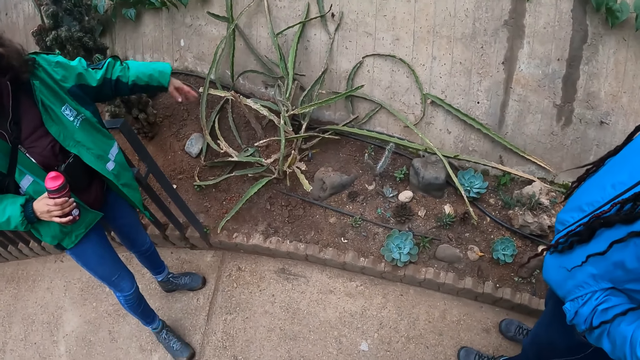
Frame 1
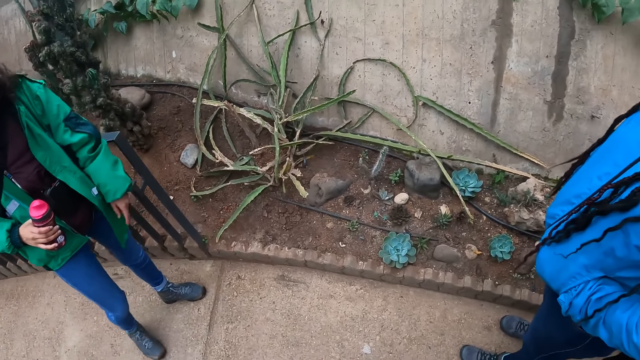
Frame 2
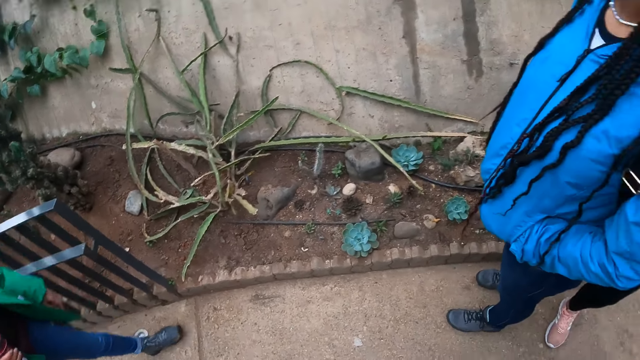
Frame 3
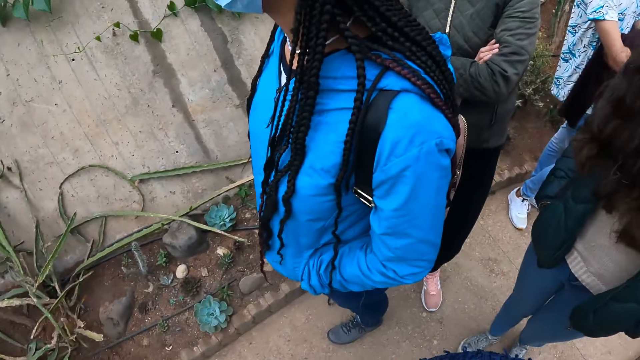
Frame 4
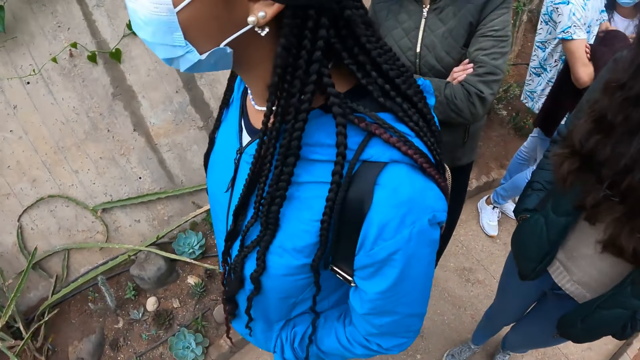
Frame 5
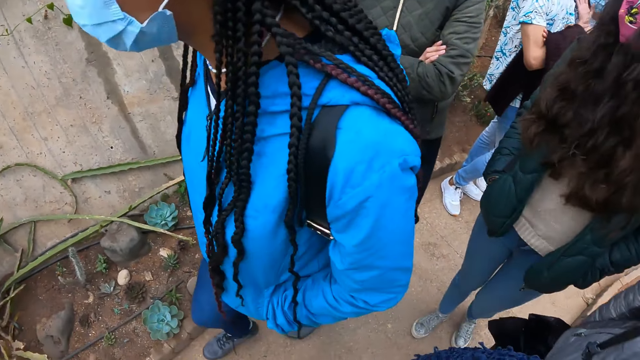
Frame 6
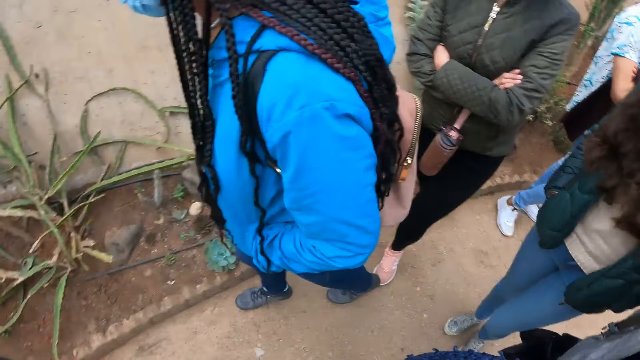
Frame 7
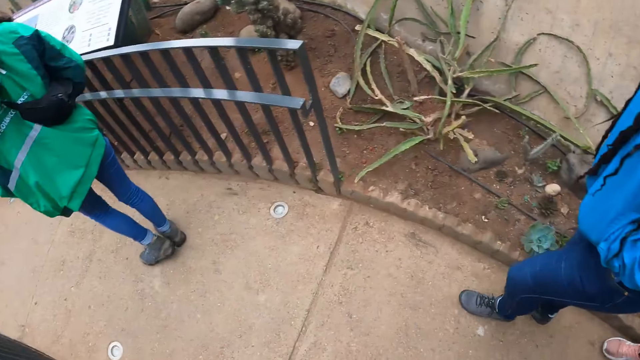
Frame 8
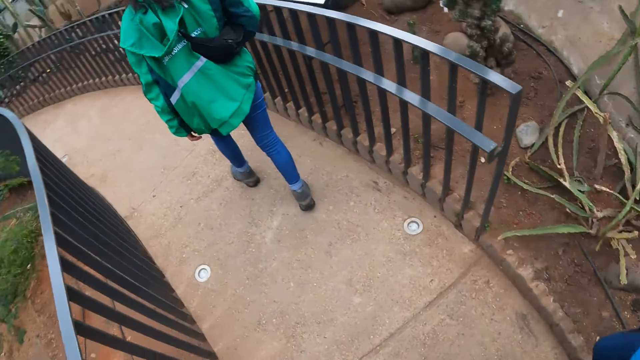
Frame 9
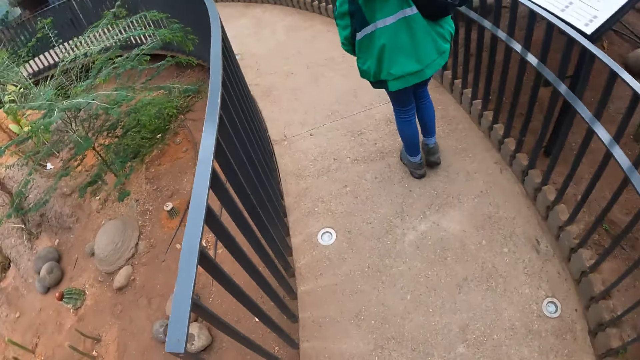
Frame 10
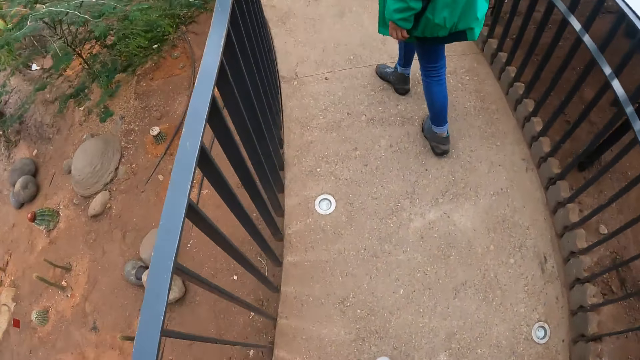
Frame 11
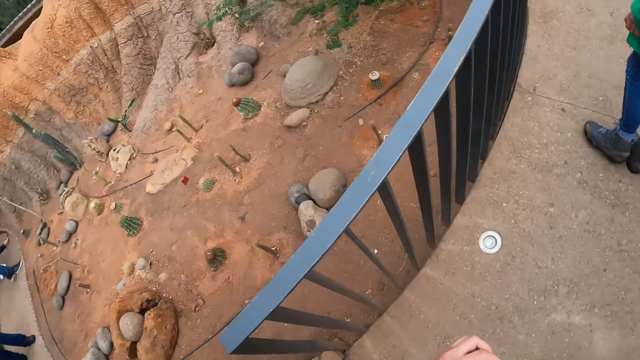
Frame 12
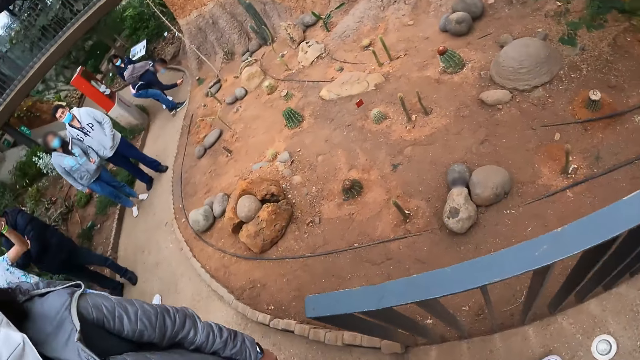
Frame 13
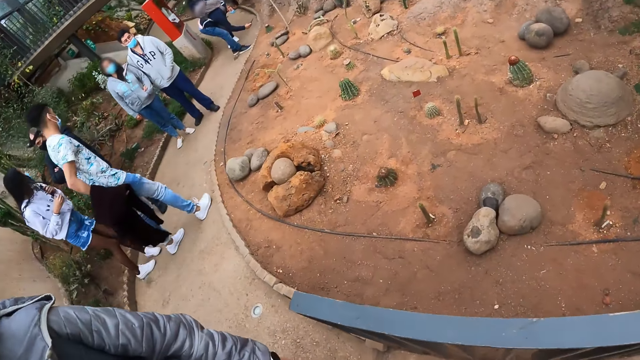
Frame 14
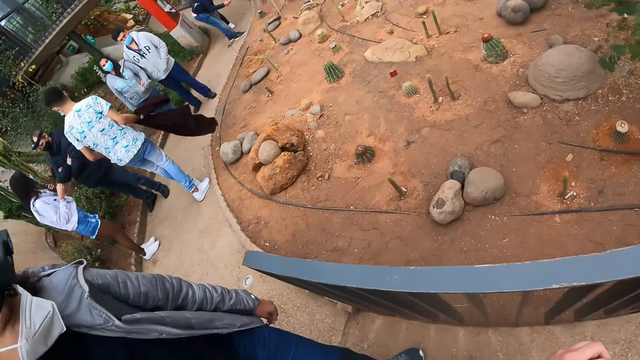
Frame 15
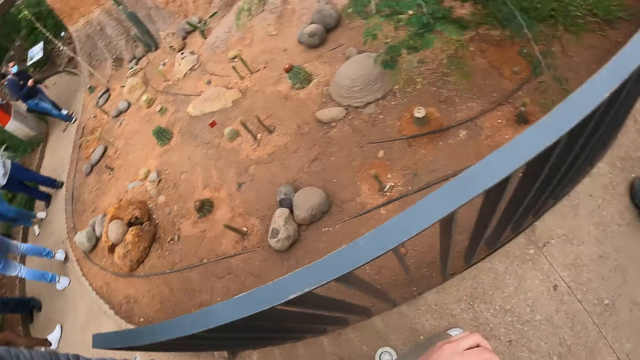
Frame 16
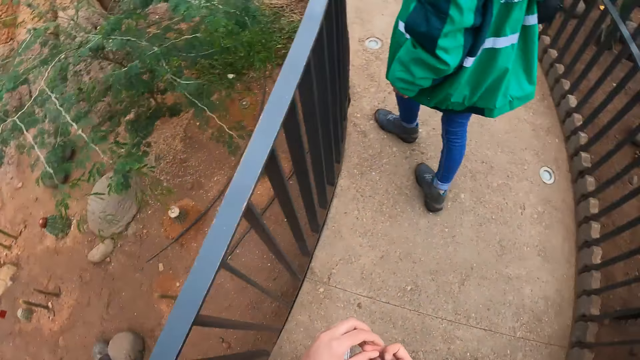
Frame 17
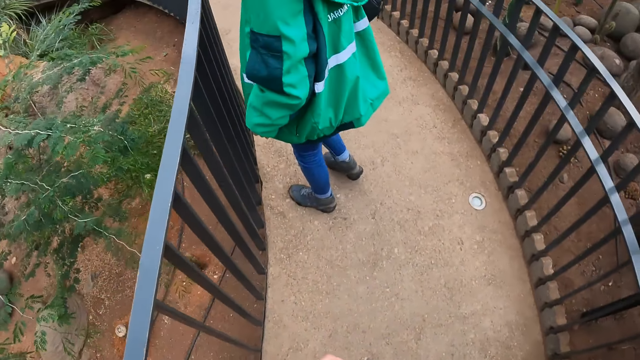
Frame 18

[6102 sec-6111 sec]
The camera wearer walks around.

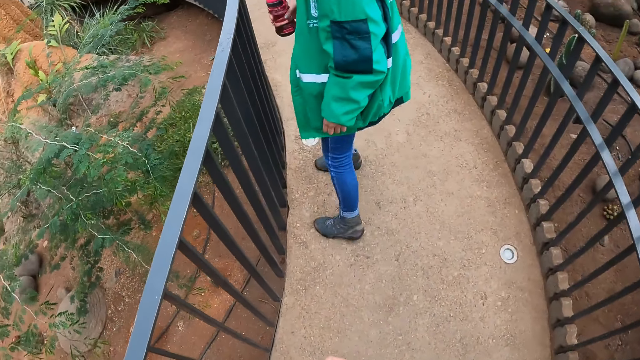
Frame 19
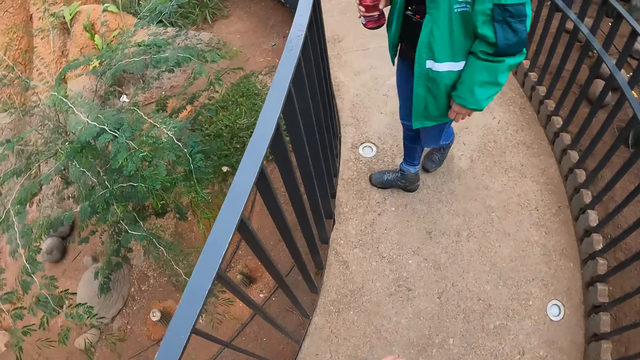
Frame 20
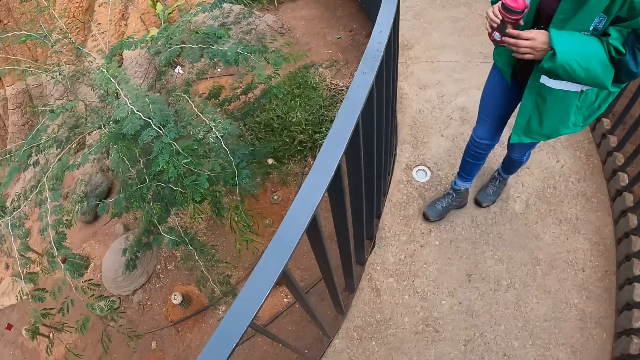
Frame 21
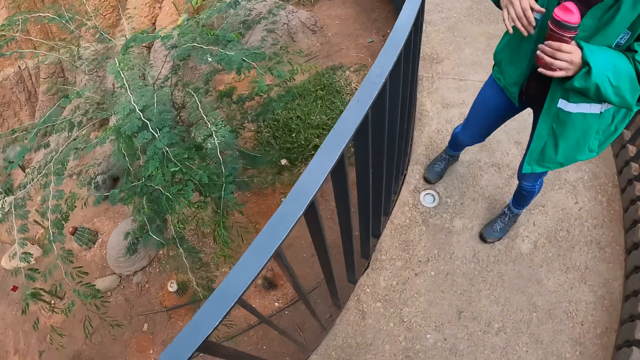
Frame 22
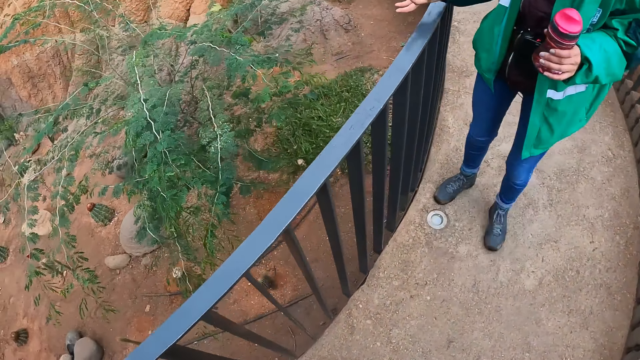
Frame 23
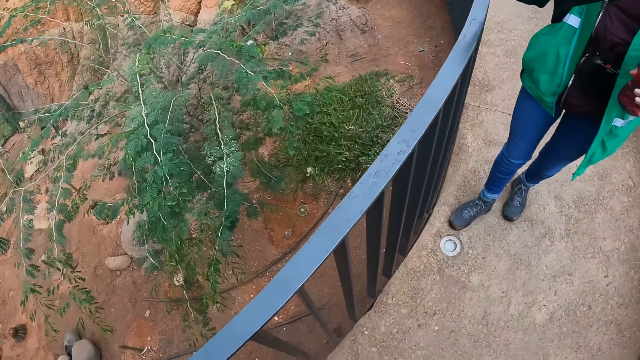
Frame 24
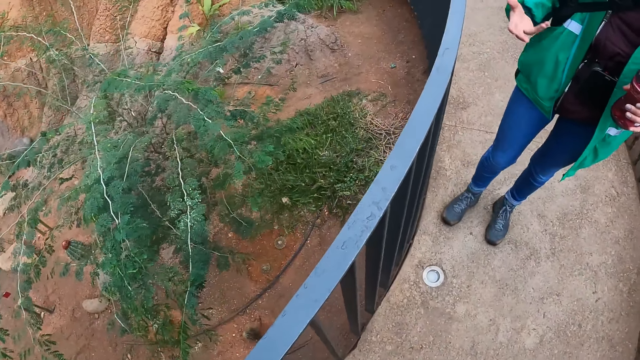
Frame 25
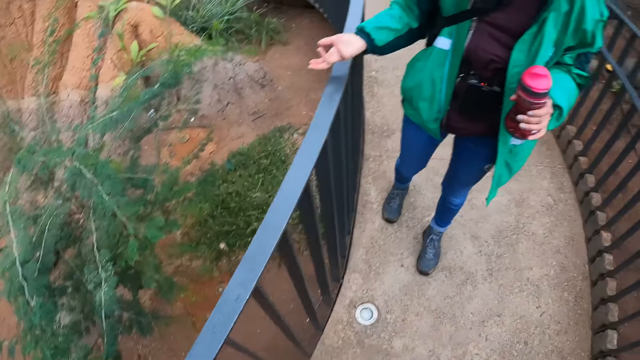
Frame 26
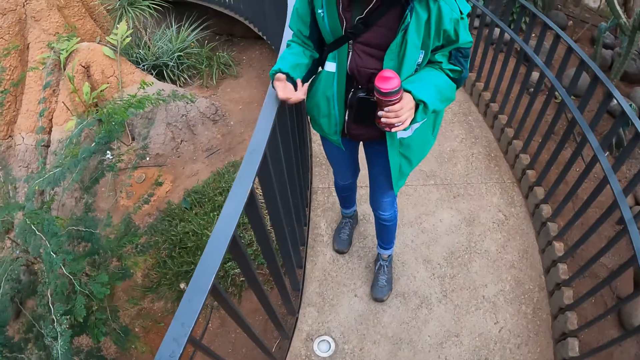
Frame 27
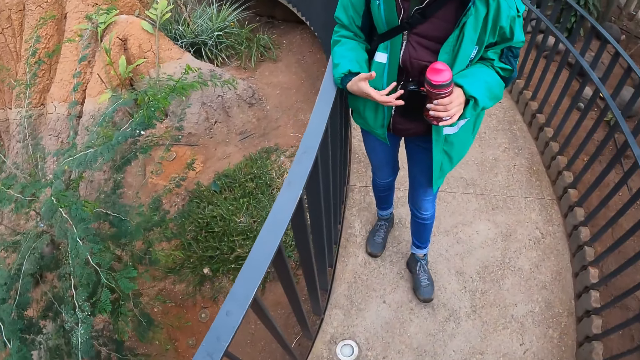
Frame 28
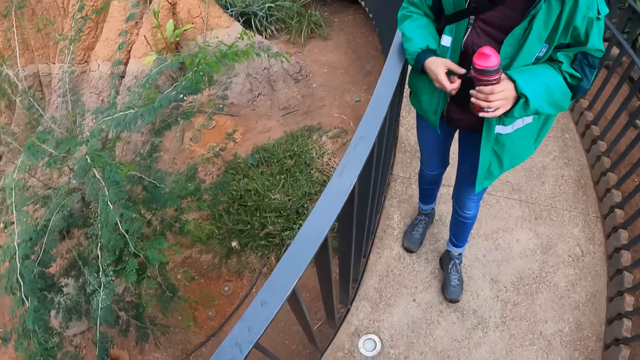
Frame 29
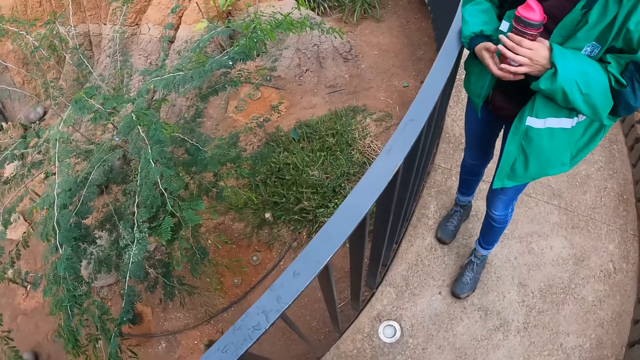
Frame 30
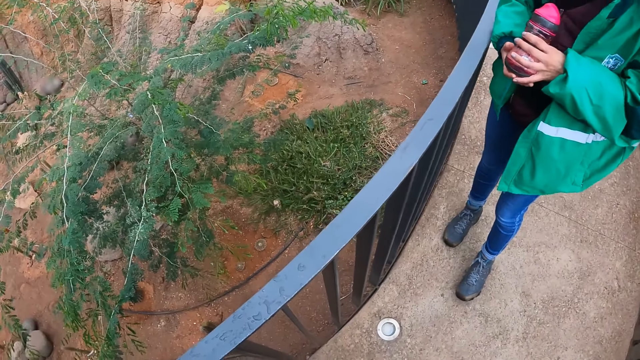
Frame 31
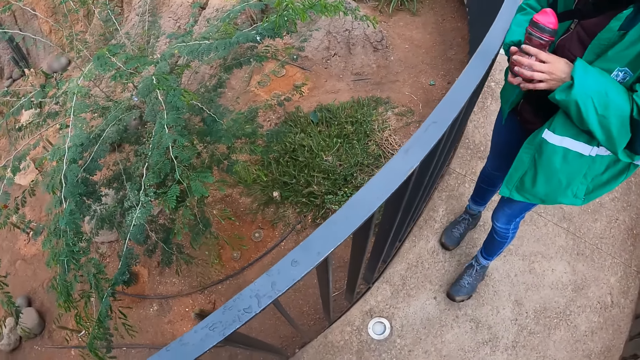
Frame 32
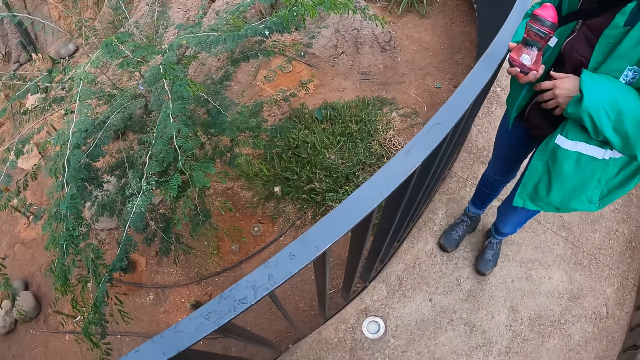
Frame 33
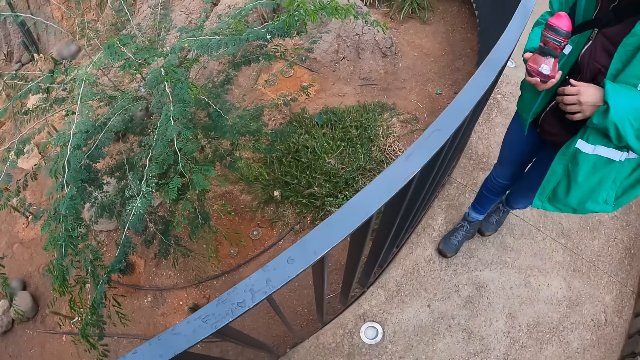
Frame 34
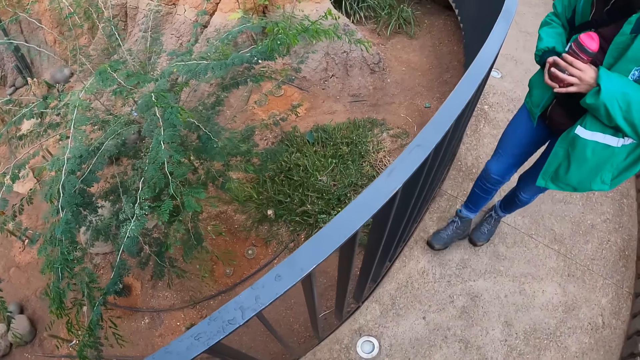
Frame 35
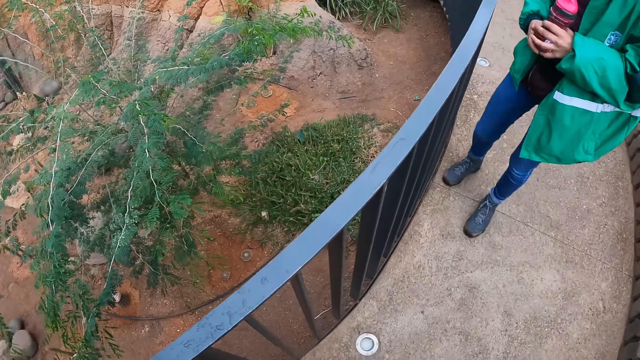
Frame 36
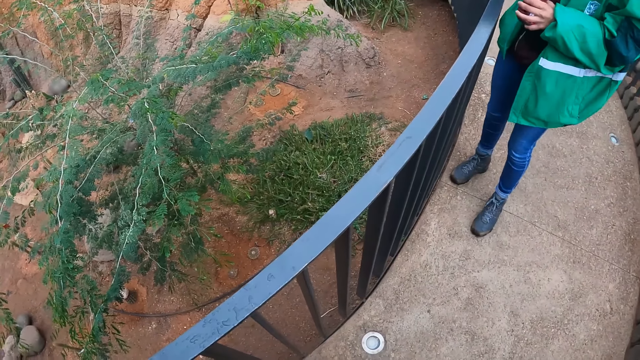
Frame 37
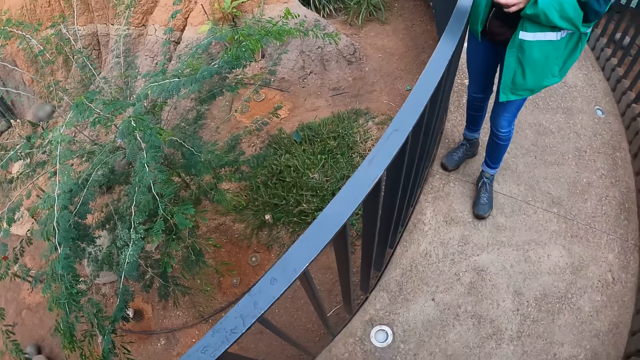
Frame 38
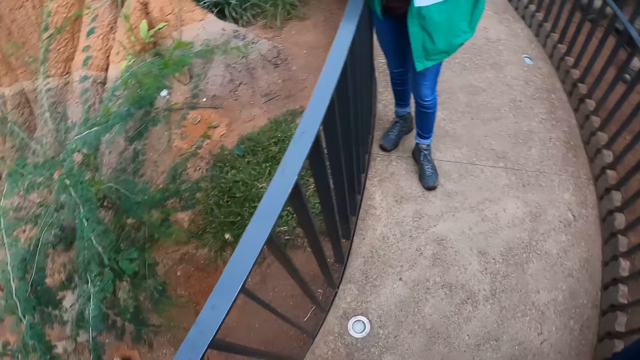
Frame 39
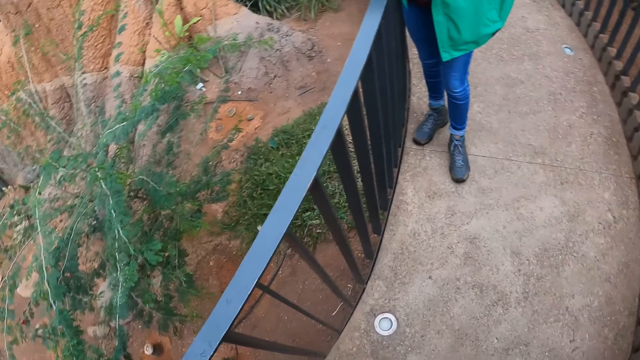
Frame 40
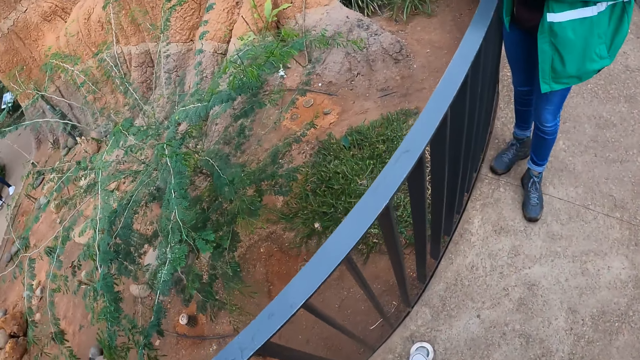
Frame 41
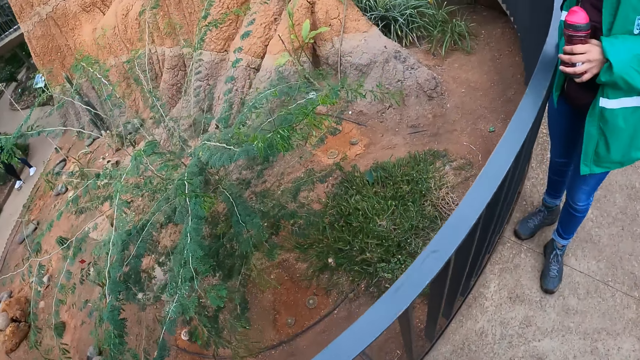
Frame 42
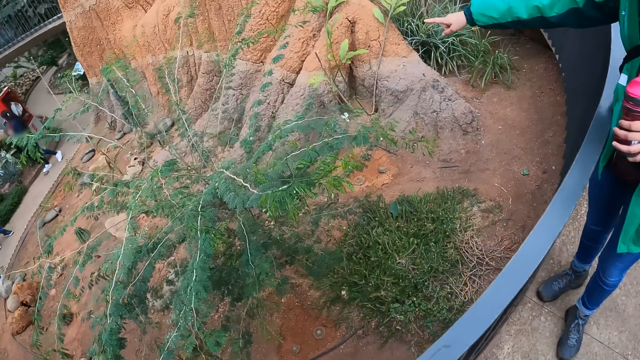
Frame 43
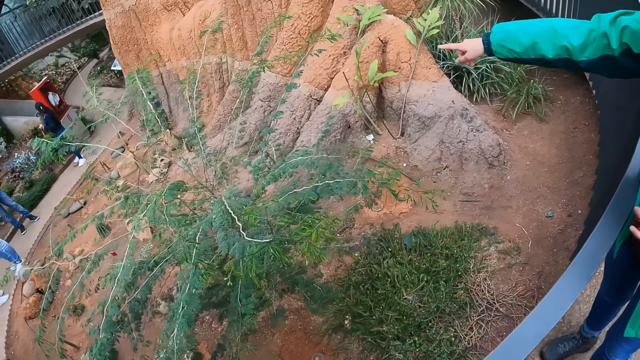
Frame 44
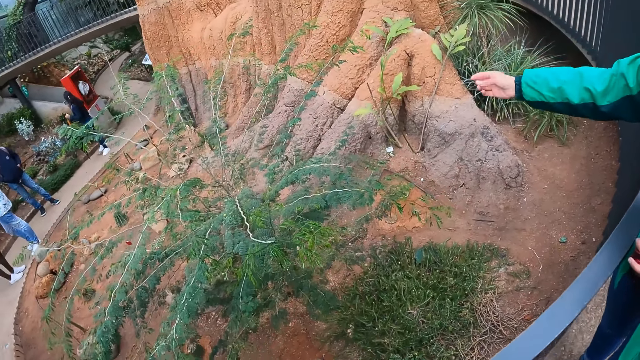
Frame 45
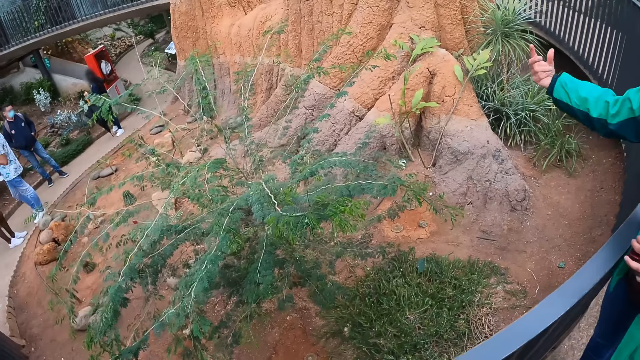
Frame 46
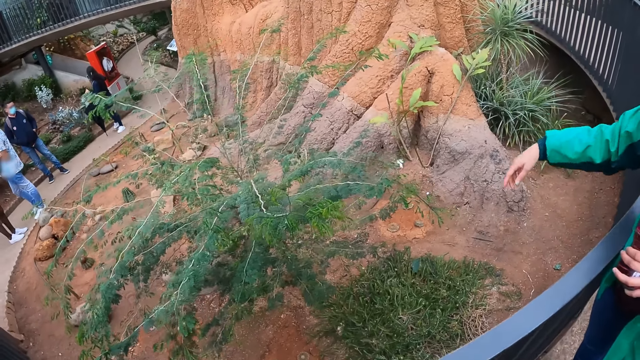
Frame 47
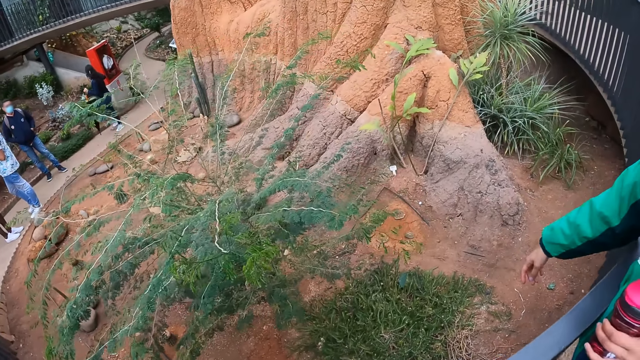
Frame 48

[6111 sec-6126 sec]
The woman switches a water bottle from her right hand to her left hand. The camera wearer interacted with the woman and some group of people. The woman rests her right arm on a railing. The camera wearer looks around. The woman switches the water bottle from her left hand to her right hand. The woman switches the water bottle from her right hand to her left hand.
